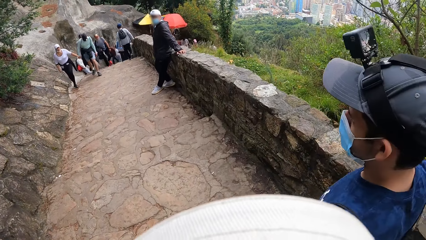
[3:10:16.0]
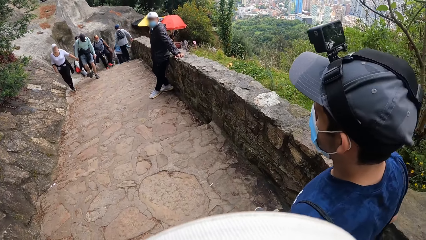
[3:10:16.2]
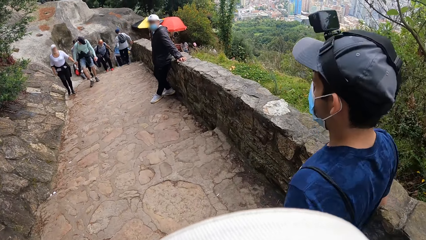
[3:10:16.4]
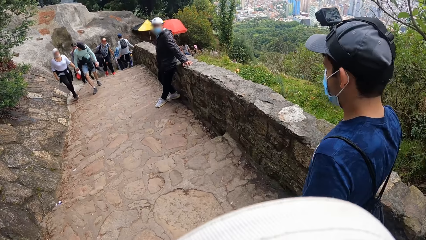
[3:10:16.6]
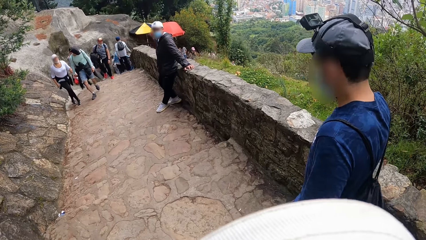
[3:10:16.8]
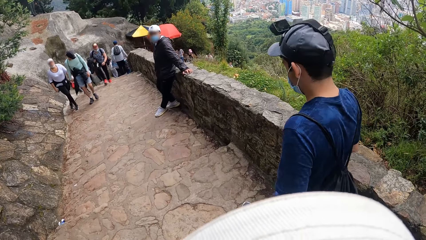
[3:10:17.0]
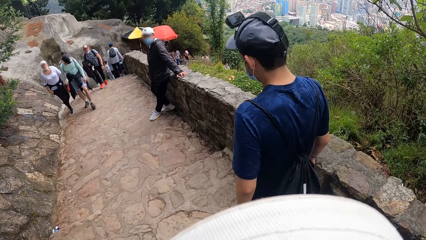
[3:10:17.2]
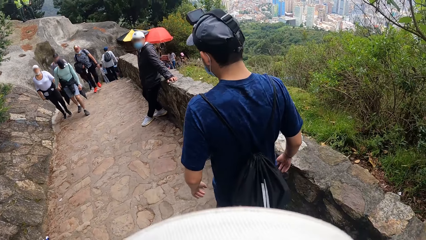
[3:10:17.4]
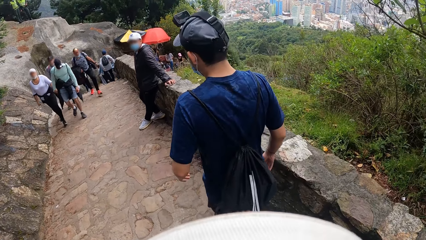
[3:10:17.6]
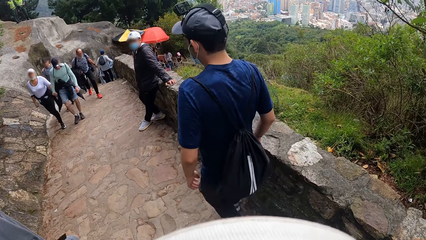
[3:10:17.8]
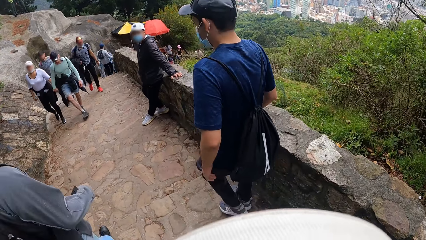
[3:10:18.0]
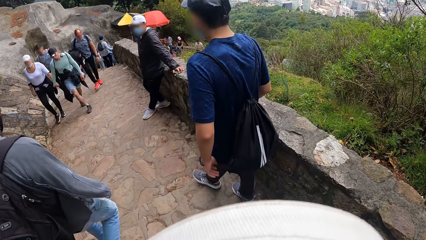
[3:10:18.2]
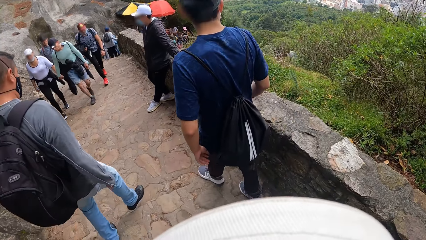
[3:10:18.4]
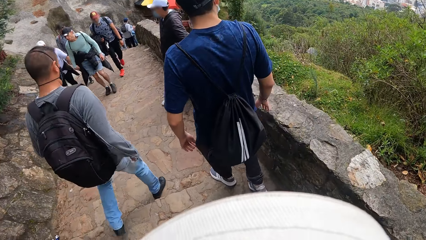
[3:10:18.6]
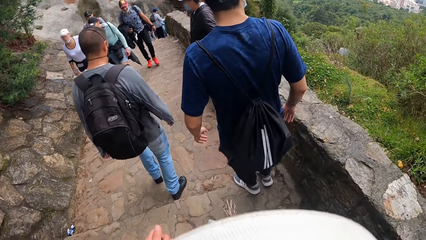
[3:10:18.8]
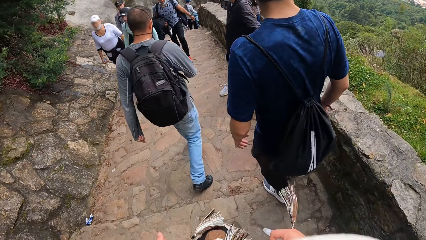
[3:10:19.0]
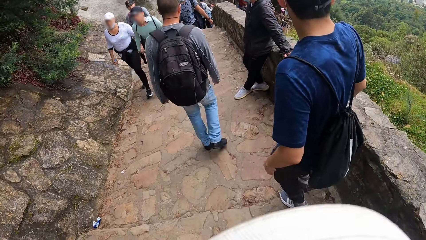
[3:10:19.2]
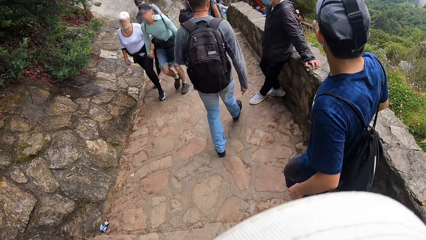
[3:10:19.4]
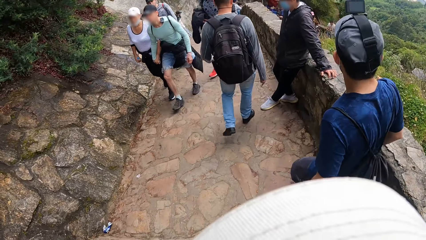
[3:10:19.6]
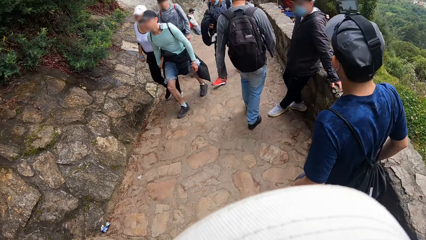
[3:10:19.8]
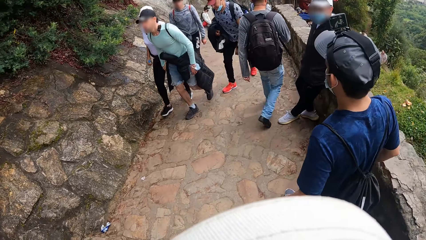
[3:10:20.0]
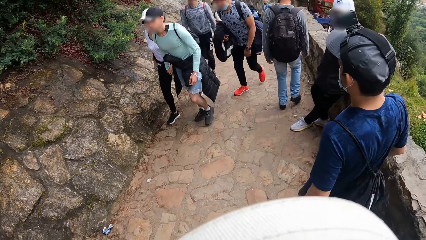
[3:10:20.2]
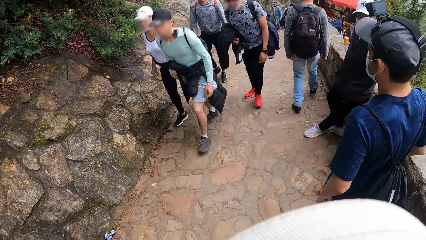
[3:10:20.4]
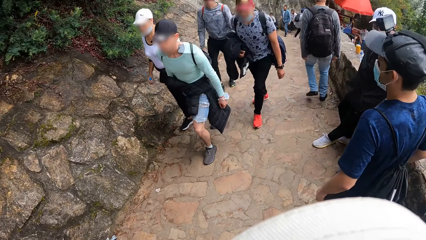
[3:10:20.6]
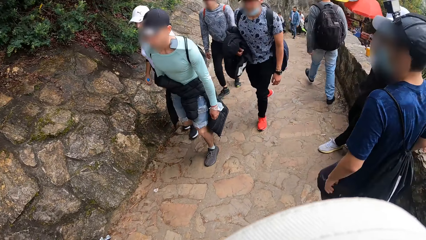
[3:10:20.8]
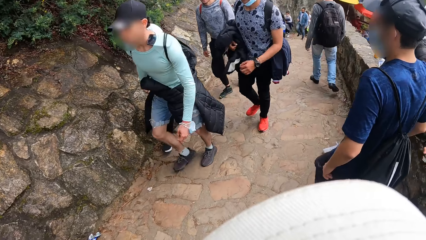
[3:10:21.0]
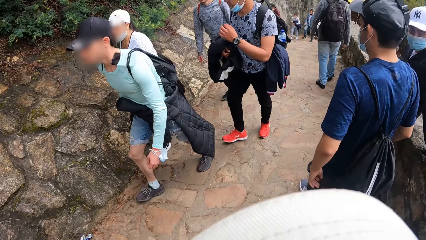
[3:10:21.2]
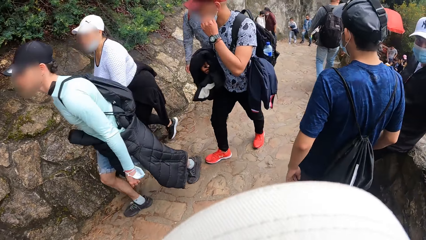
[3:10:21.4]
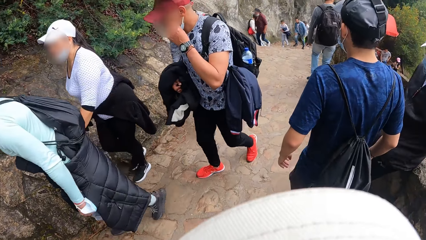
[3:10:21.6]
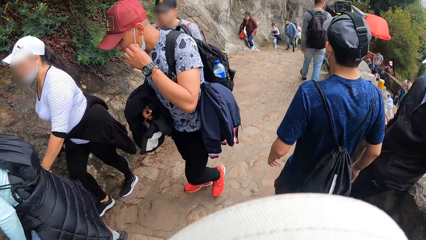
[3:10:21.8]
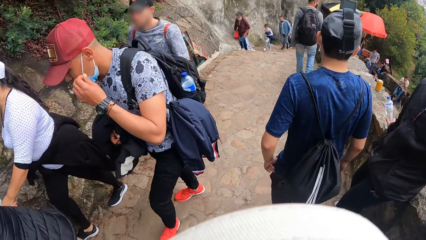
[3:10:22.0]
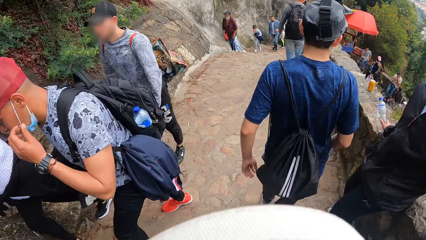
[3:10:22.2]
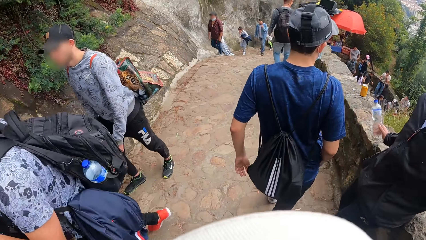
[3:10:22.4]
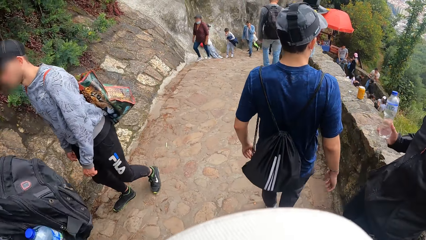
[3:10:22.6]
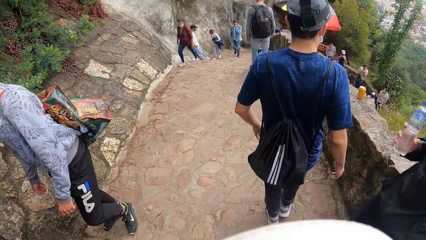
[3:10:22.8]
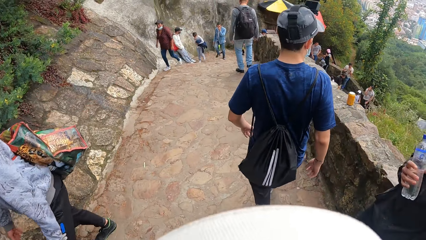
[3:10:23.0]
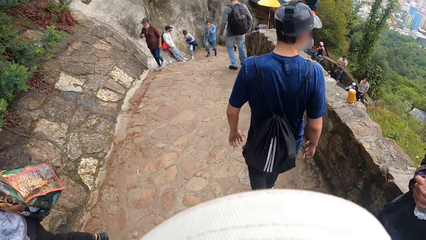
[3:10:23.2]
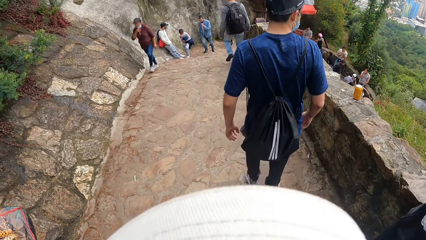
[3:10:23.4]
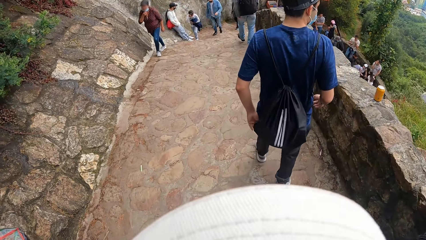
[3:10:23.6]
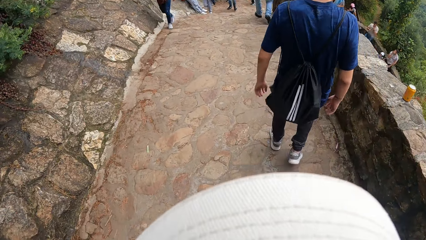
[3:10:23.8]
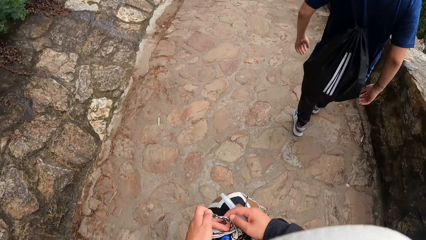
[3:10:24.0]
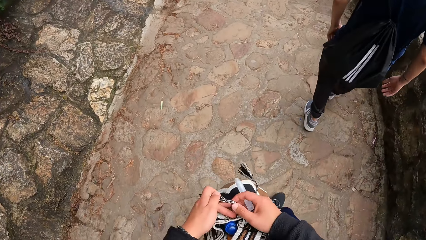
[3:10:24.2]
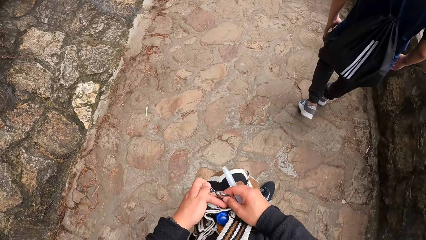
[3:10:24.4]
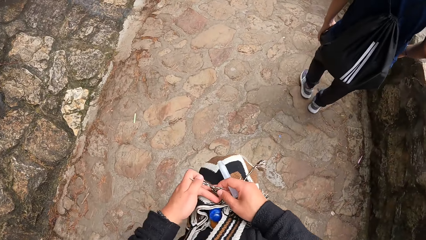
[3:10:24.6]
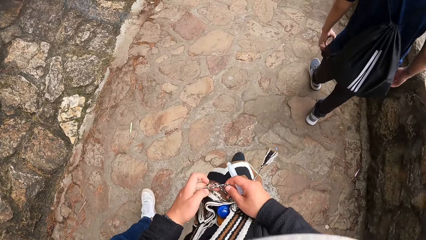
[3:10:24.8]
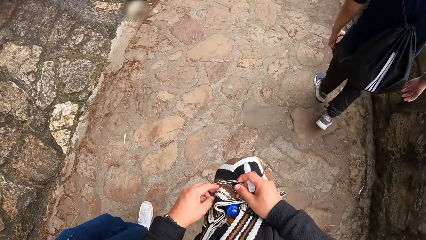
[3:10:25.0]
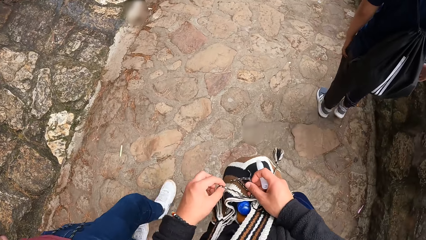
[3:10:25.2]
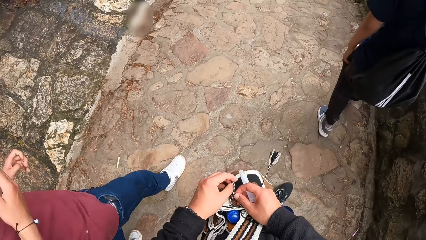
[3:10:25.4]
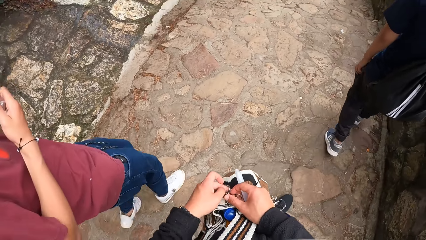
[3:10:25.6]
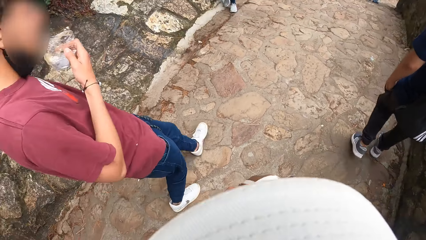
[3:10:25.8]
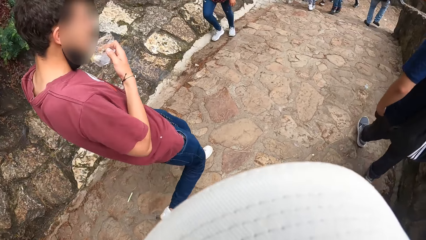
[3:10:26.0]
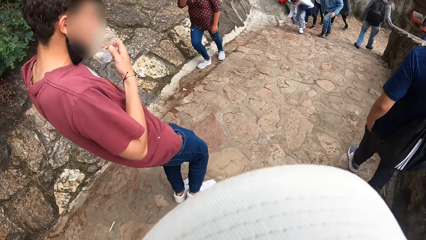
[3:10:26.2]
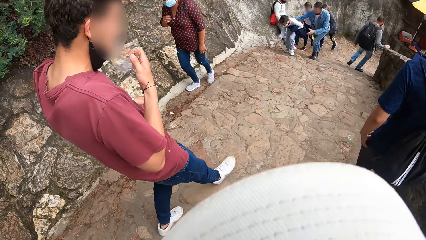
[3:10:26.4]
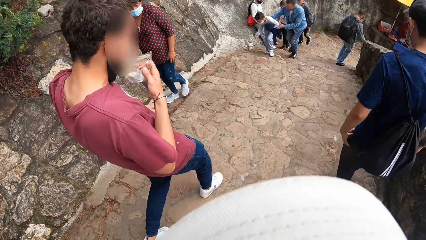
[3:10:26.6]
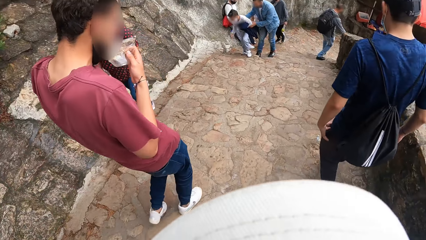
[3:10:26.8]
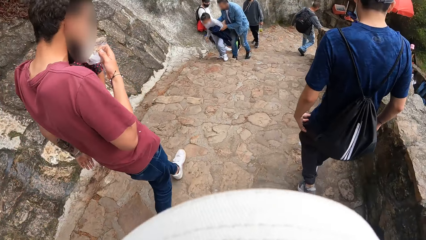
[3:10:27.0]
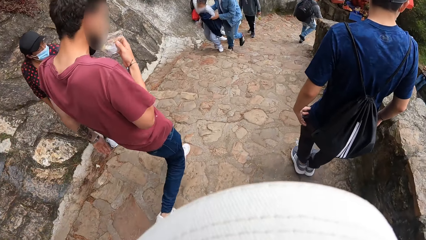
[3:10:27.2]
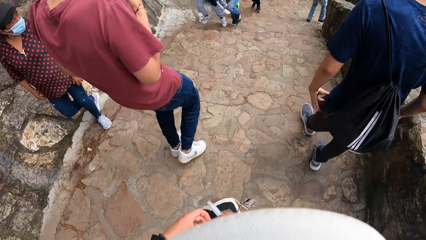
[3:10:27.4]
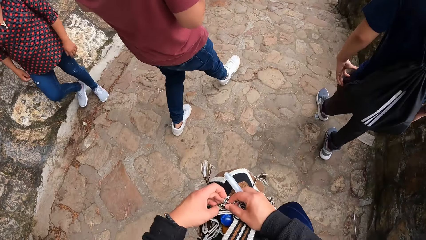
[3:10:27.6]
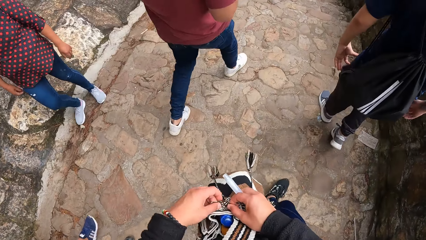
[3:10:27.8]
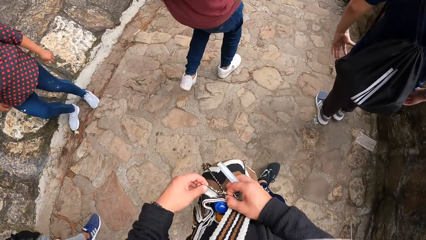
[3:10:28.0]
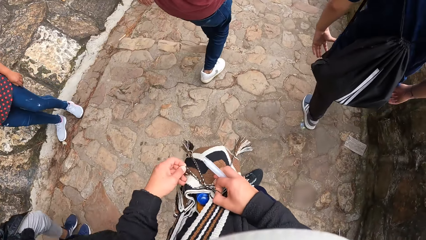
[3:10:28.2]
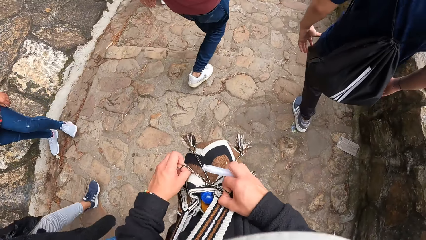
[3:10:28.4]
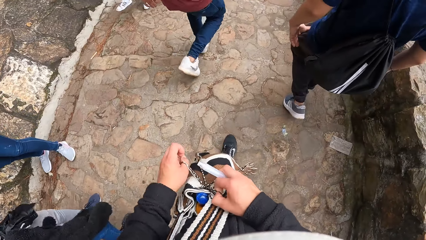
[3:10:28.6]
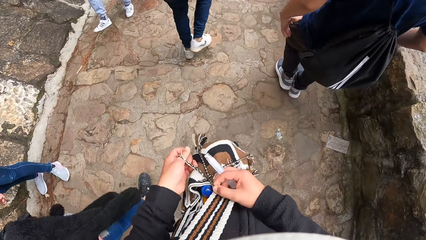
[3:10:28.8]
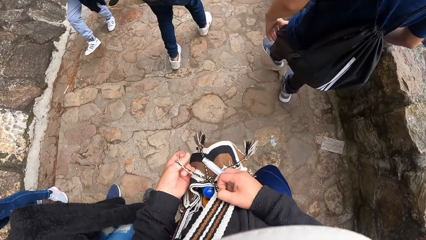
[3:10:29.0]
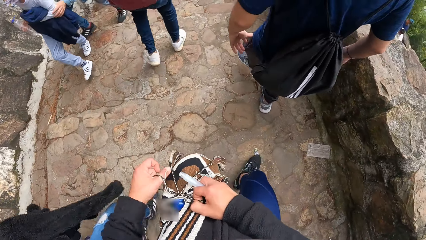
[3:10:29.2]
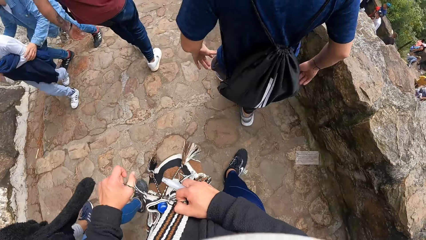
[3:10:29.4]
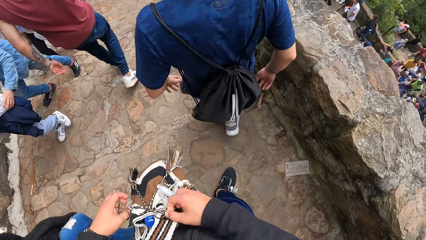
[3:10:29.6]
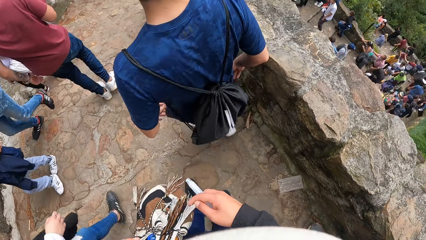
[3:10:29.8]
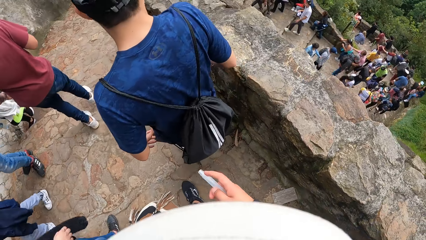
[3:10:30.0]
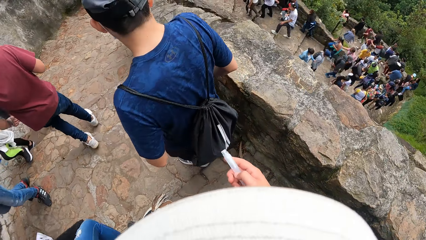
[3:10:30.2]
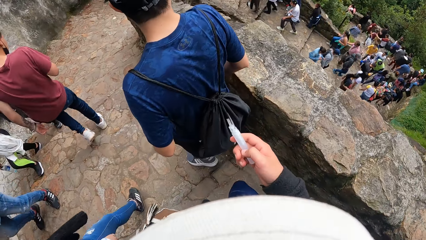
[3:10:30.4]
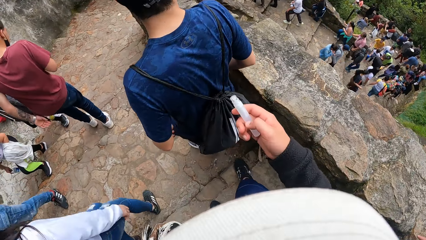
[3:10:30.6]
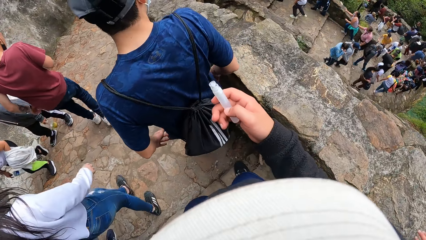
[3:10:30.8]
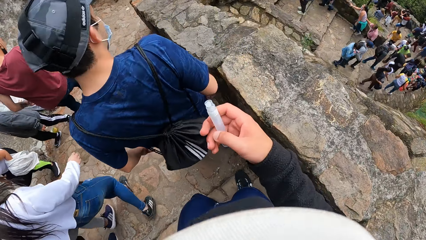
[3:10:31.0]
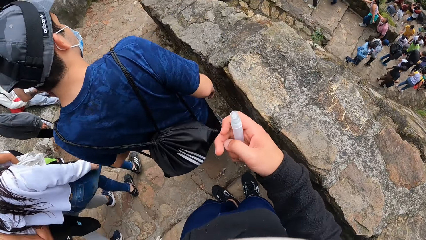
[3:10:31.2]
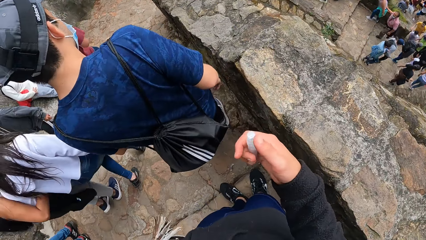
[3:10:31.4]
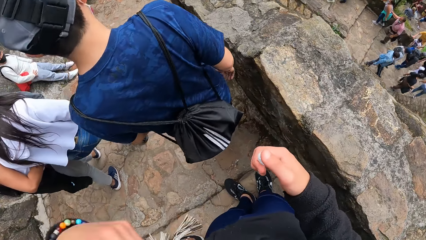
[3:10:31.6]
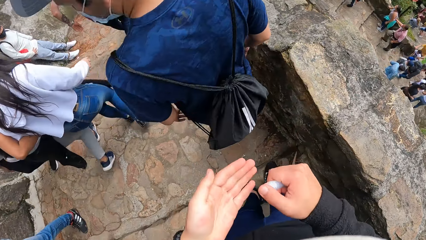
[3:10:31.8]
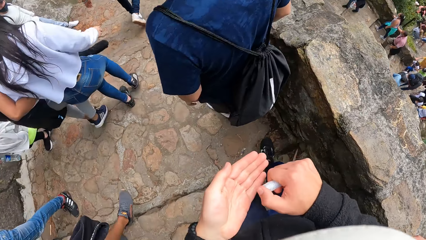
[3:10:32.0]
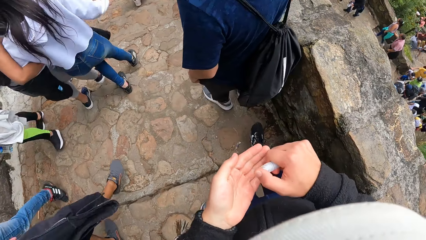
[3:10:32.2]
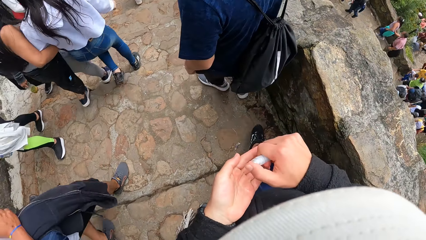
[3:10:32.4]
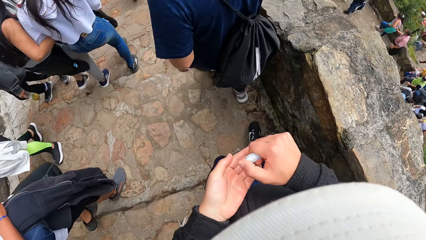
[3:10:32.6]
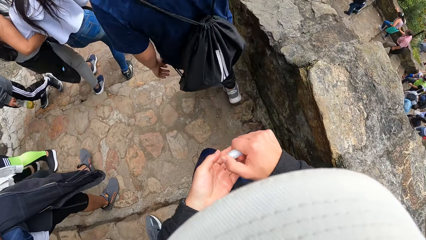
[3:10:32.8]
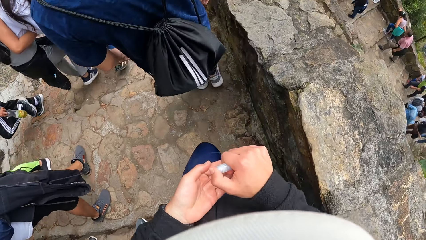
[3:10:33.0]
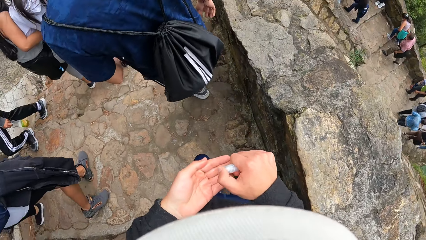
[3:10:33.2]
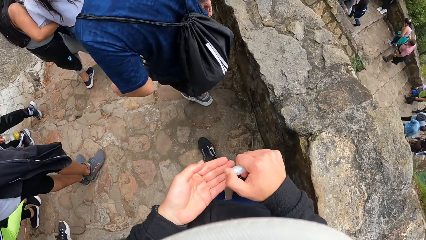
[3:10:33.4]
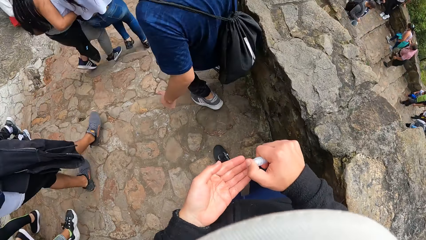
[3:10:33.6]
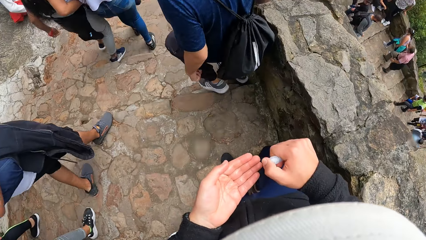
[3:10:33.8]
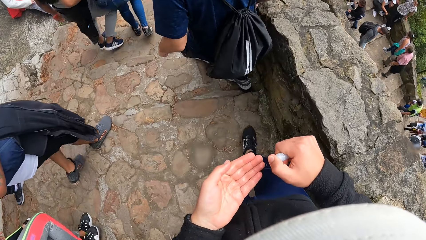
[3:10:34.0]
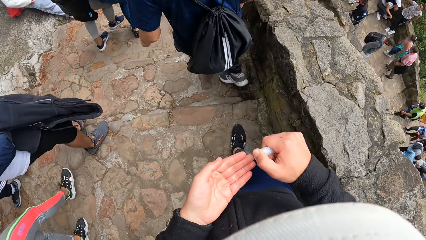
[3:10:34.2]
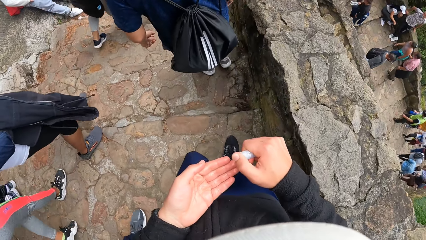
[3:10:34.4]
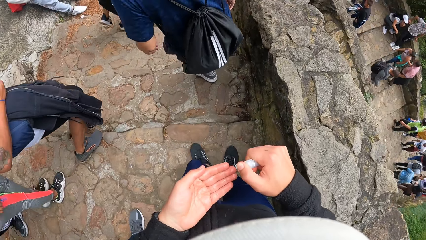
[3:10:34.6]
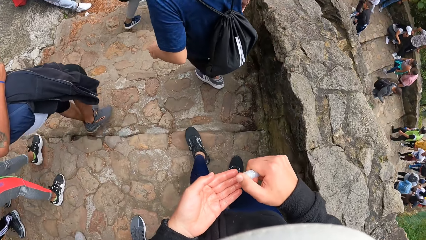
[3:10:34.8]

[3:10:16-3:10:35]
The camera wearer closes the bag. She walks downstairs. She closes the bag. She presses the pen hand sanitizer in her right hand on her left palm. She sprays something on the hands.
